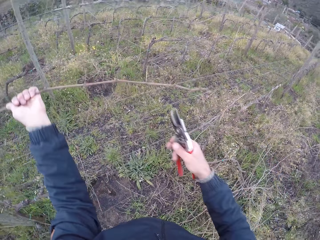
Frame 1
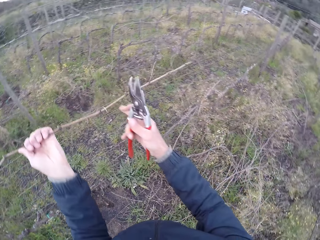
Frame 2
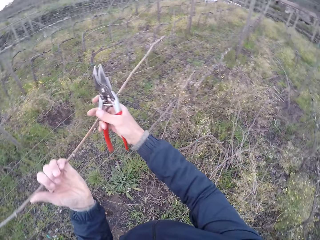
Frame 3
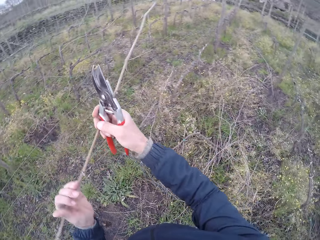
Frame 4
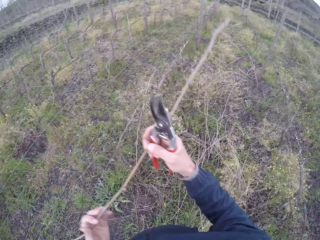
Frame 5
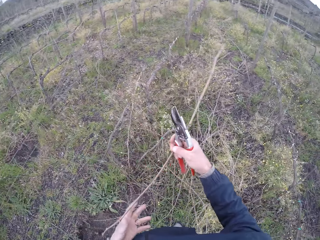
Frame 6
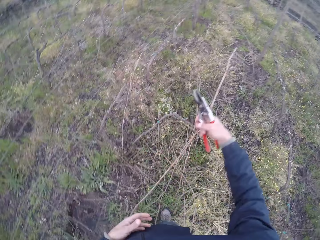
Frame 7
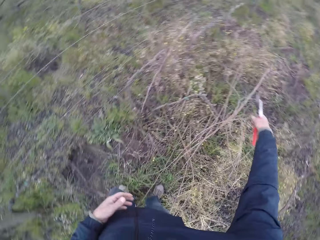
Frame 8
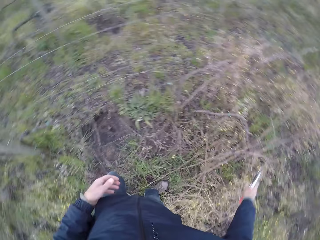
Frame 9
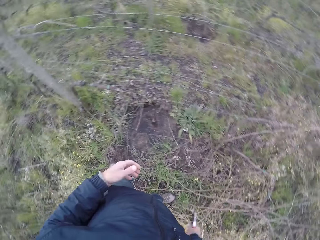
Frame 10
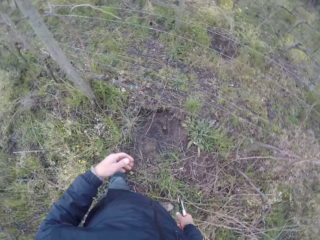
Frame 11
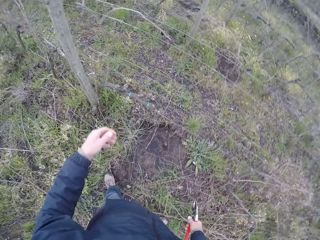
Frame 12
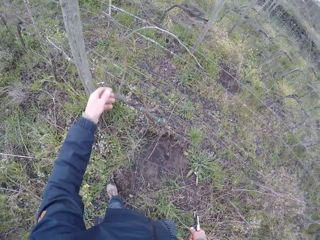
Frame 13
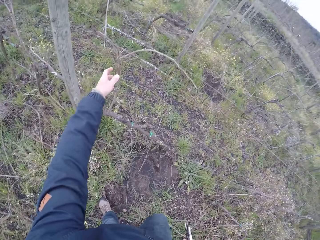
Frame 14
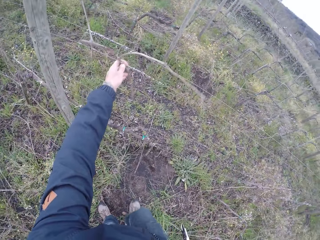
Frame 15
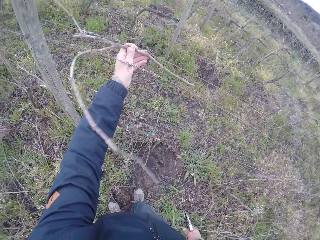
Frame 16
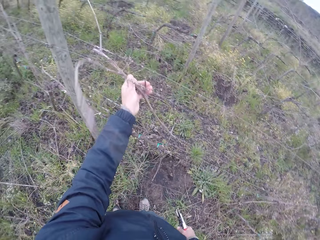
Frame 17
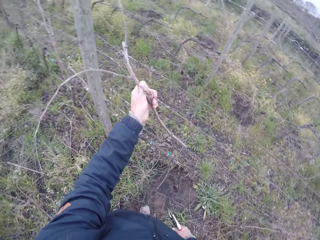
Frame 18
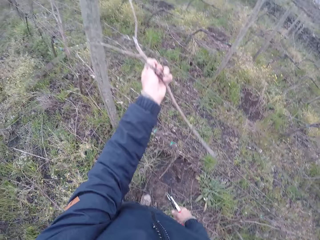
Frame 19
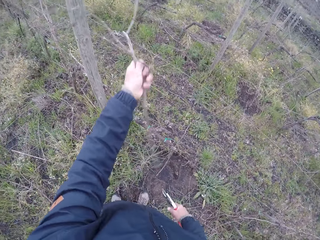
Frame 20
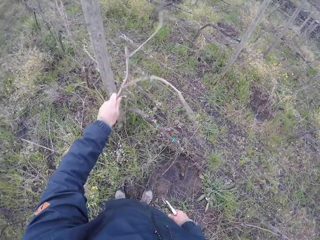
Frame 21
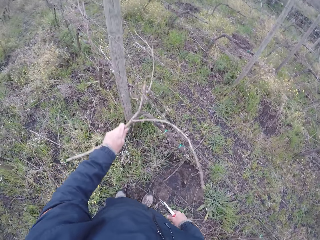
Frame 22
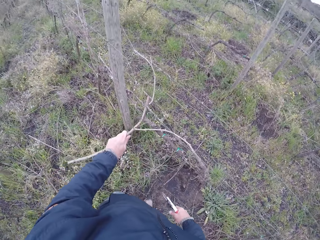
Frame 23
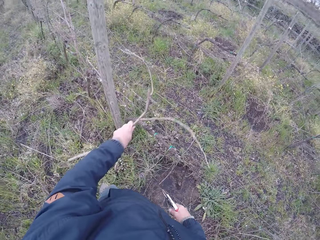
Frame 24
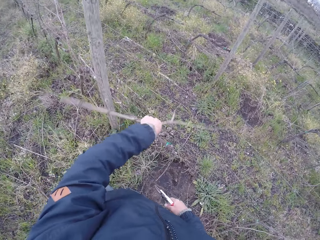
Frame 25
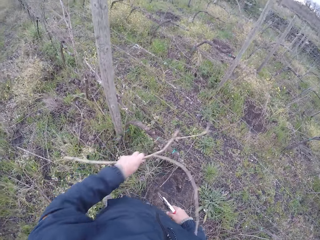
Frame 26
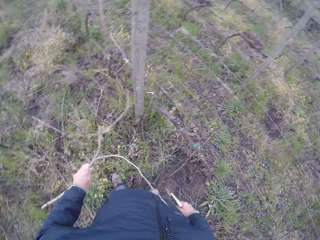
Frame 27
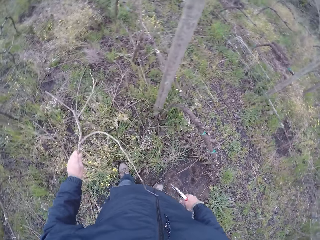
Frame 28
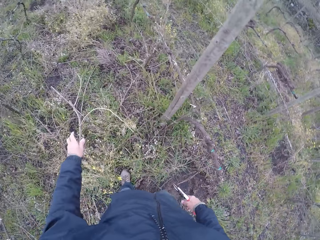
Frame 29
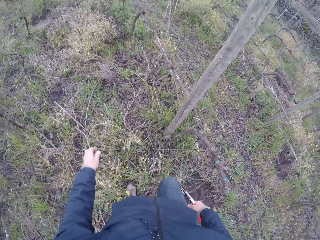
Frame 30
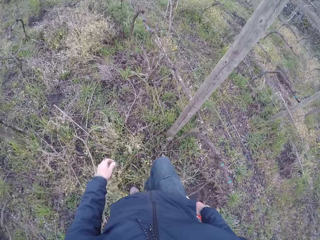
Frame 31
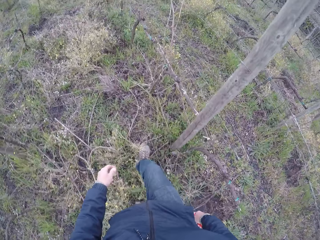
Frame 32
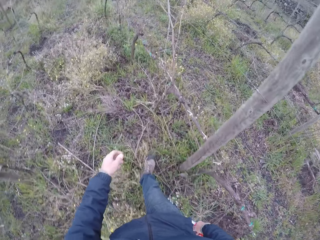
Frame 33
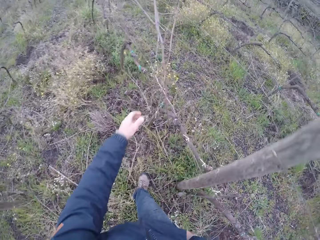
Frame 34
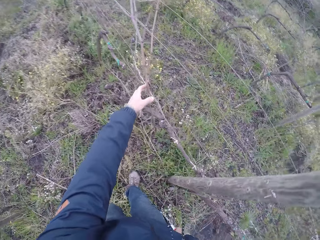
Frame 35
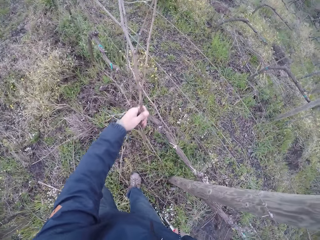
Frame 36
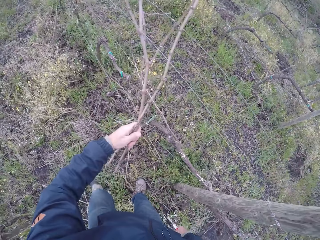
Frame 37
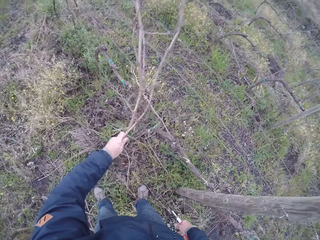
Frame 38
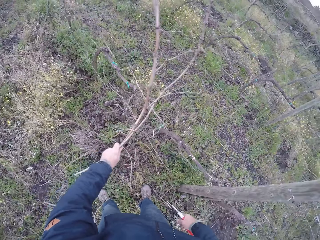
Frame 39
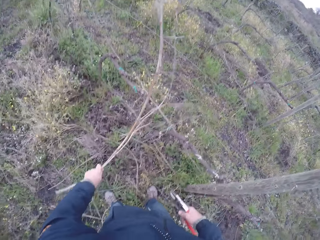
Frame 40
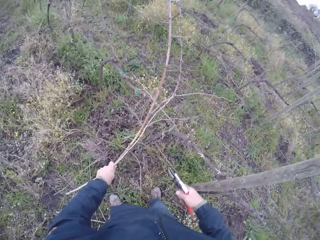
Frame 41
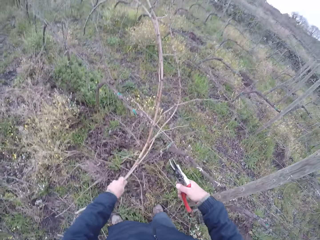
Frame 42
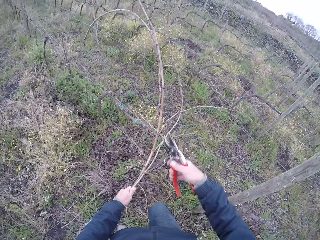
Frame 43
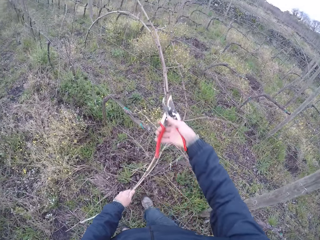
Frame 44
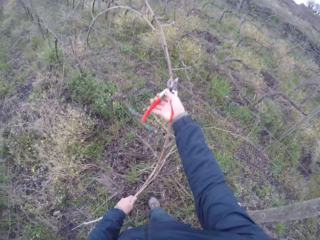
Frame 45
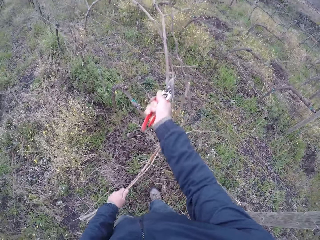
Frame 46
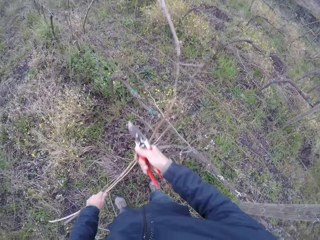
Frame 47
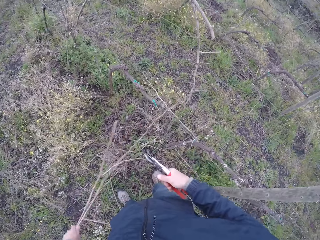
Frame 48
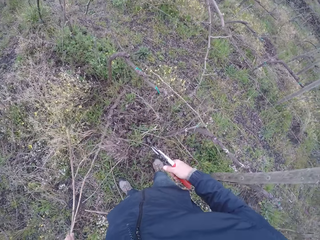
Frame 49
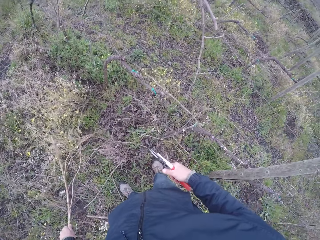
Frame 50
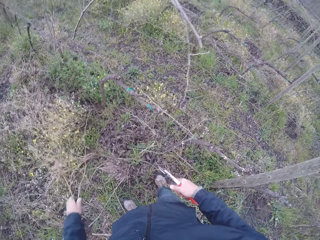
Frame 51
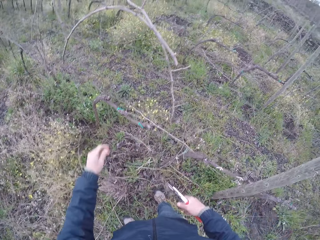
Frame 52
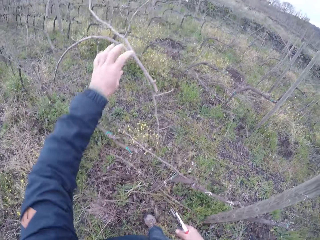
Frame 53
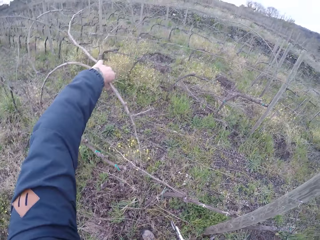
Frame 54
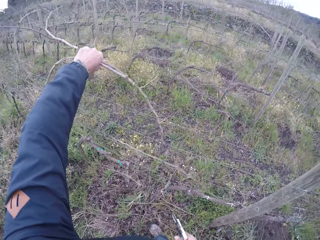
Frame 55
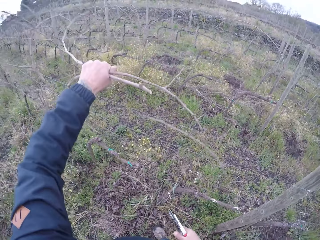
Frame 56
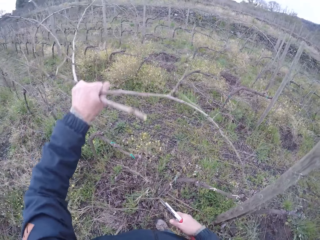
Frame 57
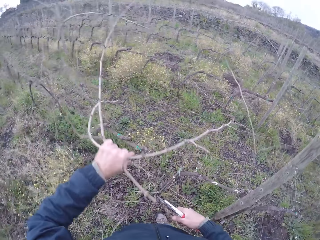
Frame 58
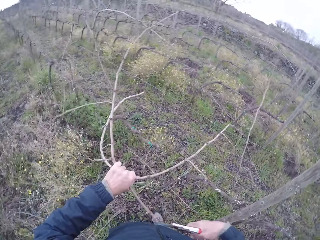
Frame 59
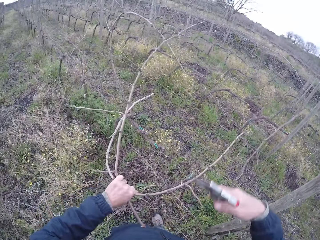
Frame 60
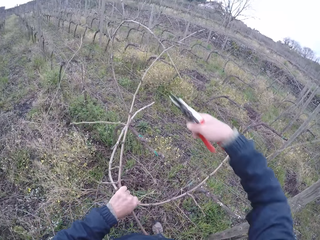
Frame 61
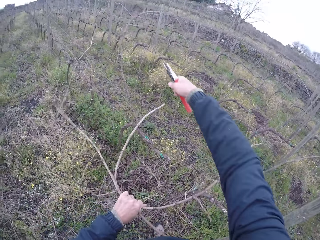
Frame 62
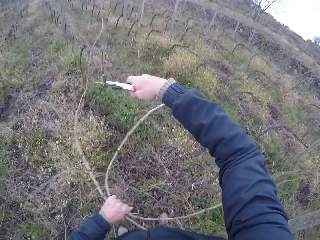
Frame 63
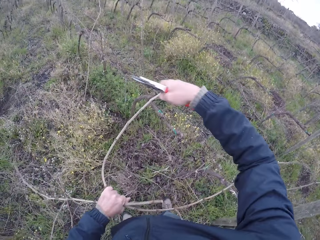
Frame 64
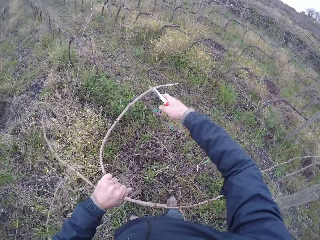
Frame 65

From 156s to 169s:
The camera wearer holds the stick with both hands. He removes his left hand from the stick and drops the stick to the ground with his right hand. He pulls some sticks with his left hand. He drops the sticks to the ground with his left hand. He pulls some sticks from the mesh fence with his left hand. He cuts the sticks with the pruning shears in his right hand. He drops the sticks to the ground with his left hand. He pulls some sticks from the mesh fence with his left hand.

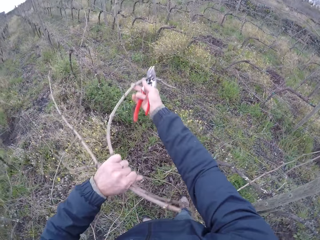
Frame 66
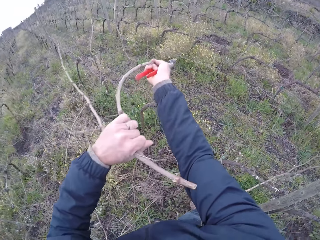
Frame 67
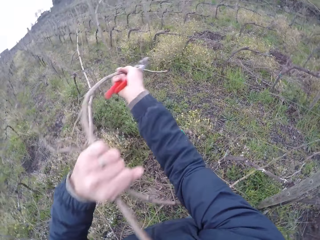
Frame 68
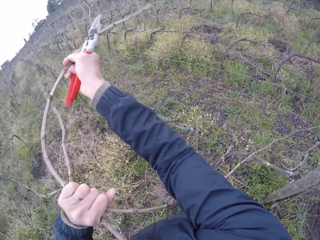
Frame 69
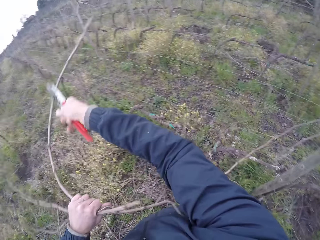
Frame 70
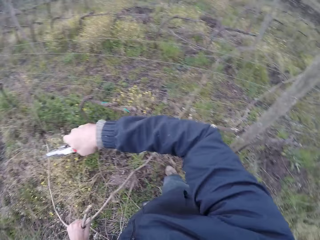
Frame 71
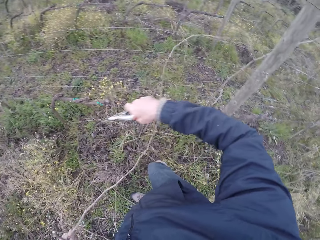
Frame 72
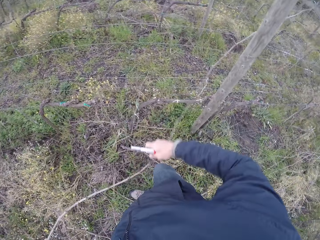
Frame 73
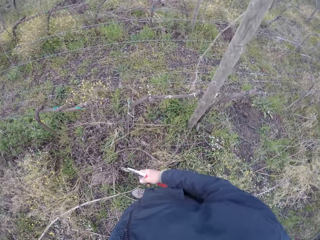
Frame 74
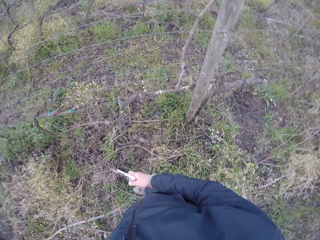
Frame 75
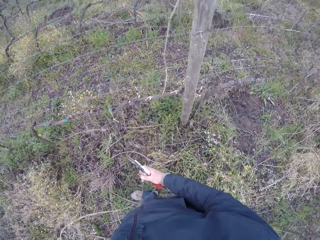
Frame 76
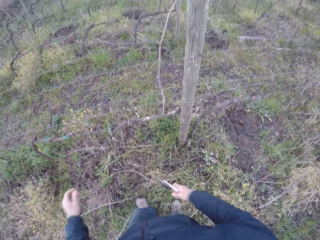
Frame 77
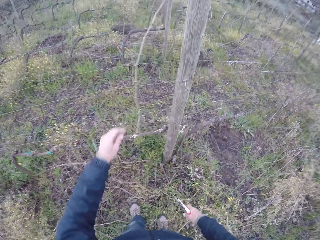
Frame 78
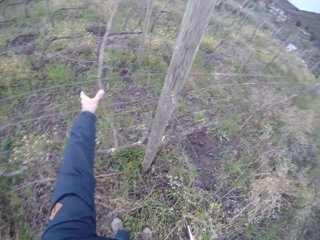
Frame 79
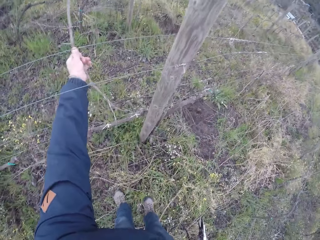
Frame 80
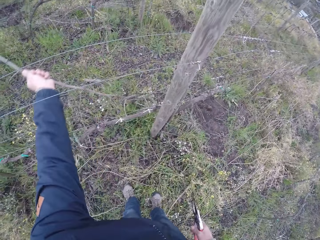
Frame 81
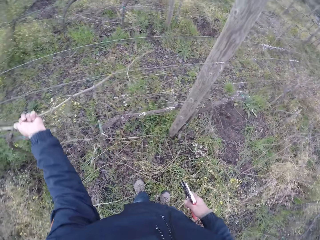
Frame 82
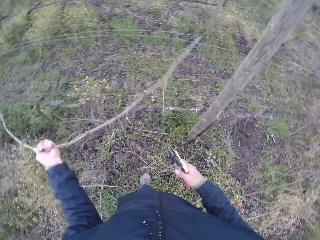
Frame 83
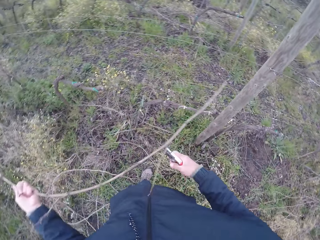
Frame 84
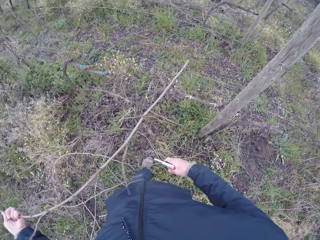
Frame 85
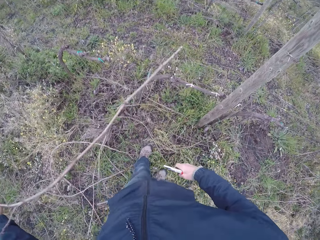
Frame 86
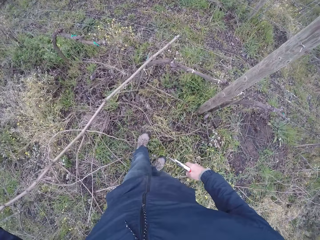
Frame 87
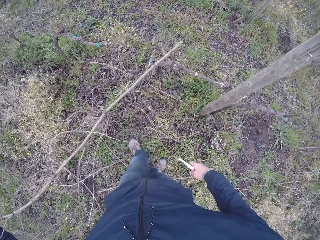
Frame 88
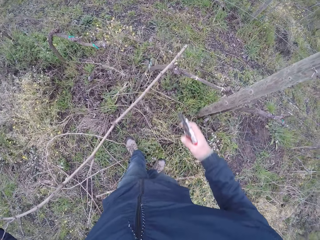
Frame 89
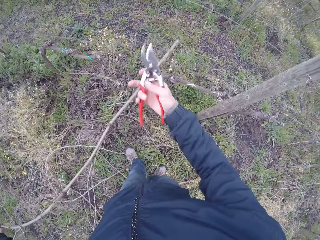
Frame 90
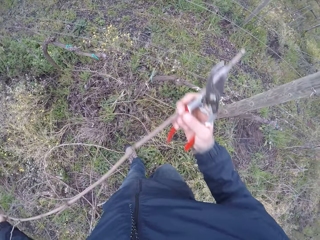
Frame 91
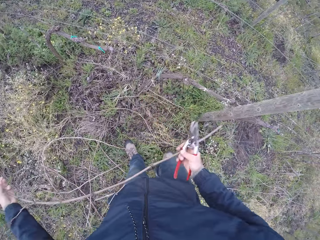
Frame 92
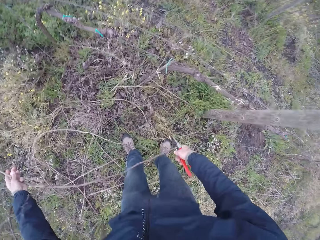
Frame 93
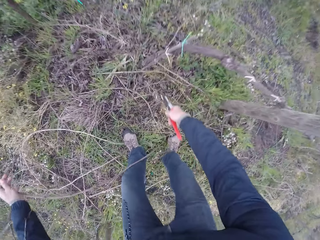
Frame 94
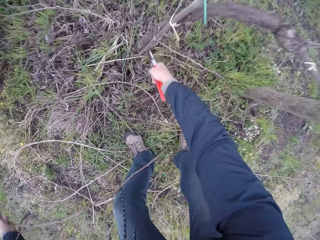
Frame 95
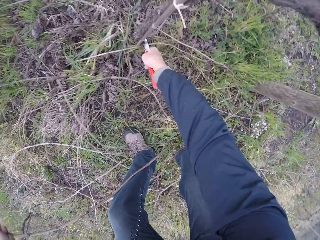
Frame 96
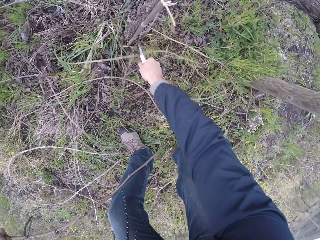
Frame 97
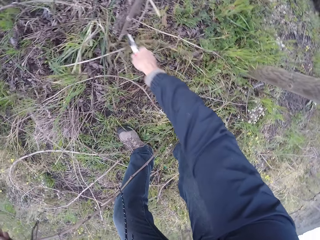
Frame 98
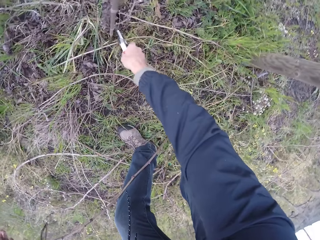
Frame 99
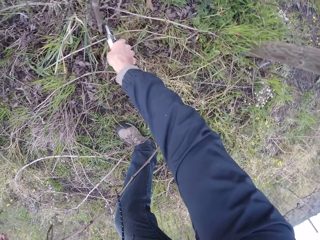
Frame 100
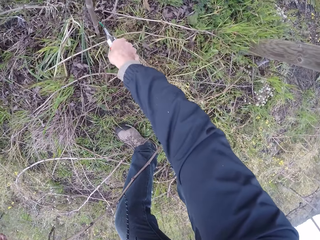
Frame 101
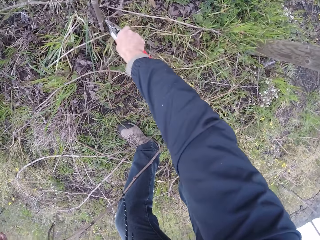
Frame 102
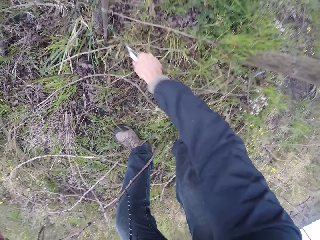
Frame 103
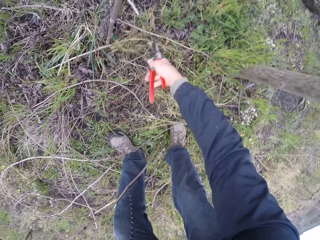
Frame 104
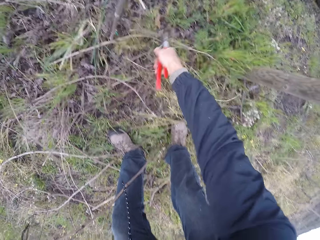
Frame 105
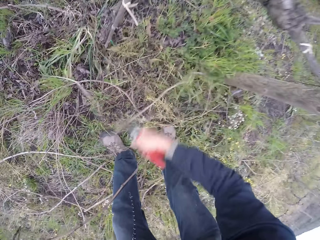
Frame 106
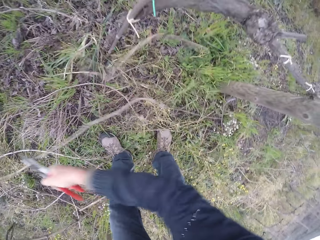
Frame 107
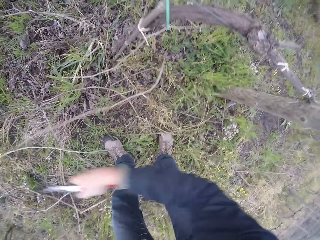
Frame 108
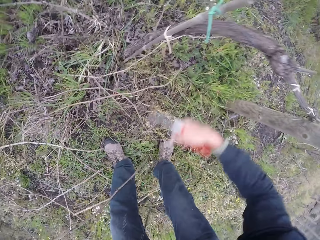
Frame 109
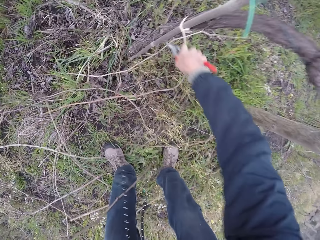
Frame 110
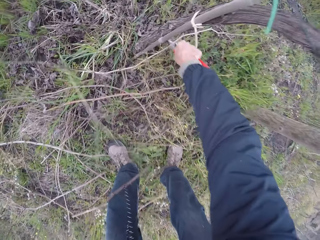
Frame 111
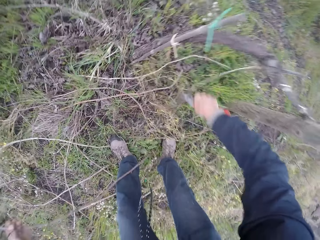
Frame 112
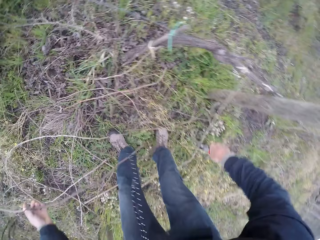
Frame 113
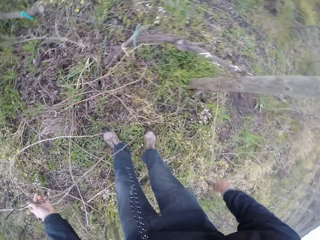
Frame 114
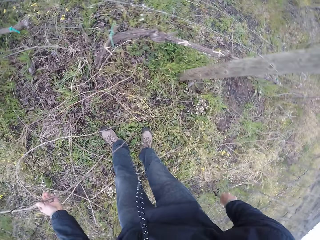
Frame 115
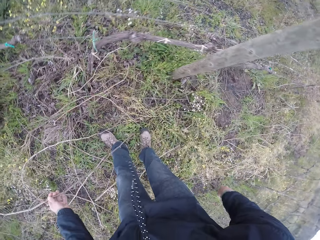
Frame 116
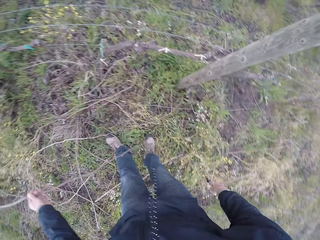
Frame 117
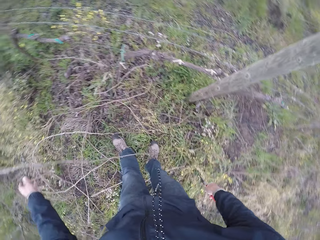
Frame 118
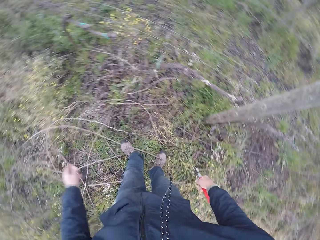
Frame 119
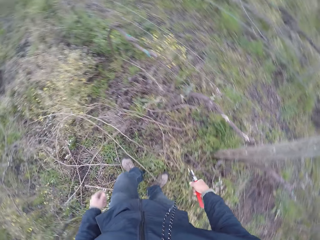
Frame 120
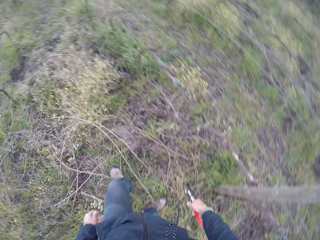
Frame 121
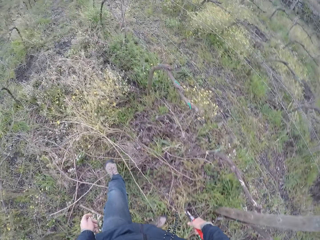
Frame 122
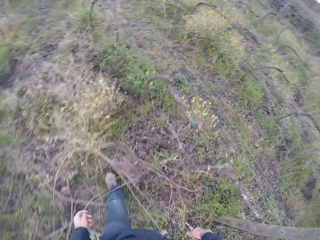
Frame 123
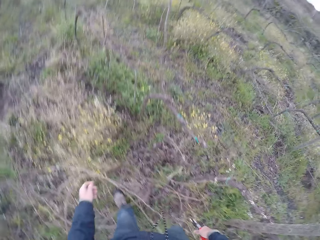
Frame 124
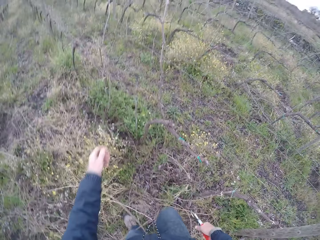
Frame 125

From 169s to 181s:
The camera wearer pulls the sticks from the mesh fence with both hands. He drops the sticks to the ground with his left hand. He pulls a stick from the mesh fence with his left hand. He drops the stick to the ground with both hands. He cuts some sticks on the ground with the pruning shears in his right hand. He throws dried sticks to the ground.
